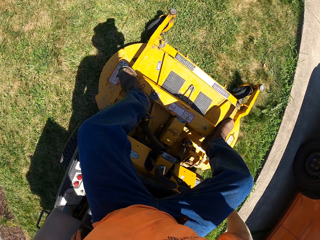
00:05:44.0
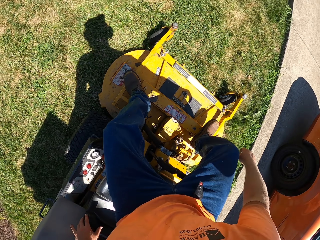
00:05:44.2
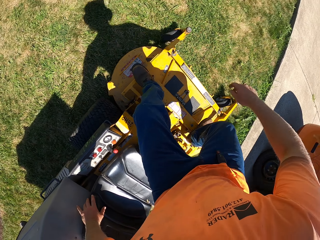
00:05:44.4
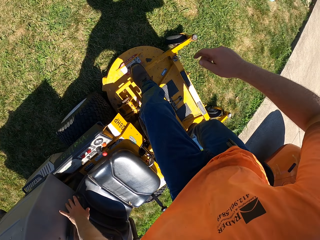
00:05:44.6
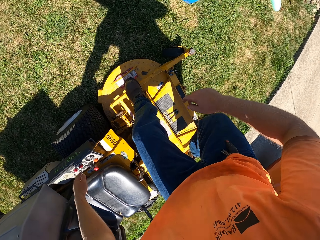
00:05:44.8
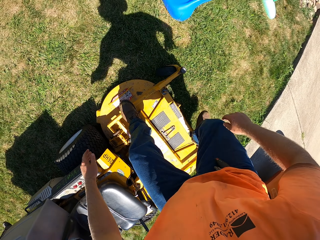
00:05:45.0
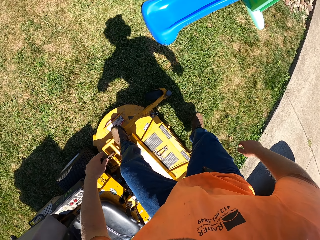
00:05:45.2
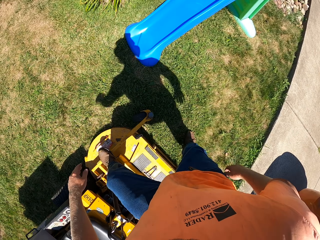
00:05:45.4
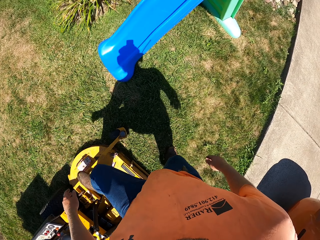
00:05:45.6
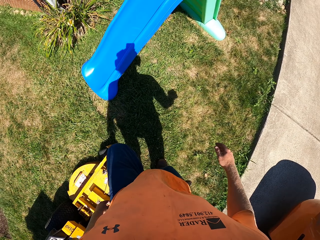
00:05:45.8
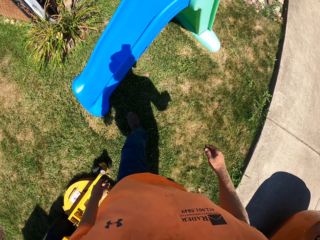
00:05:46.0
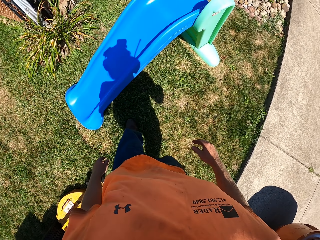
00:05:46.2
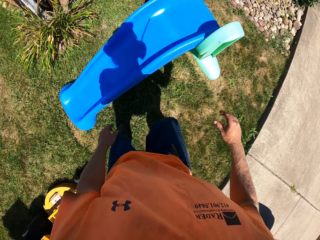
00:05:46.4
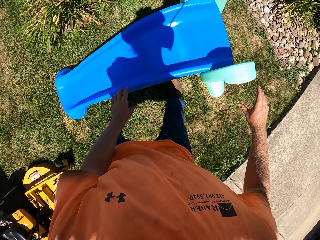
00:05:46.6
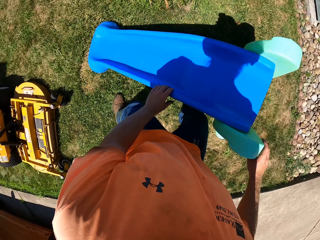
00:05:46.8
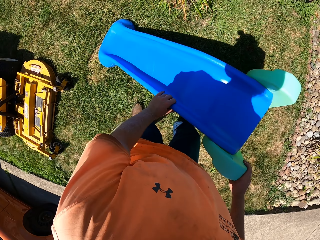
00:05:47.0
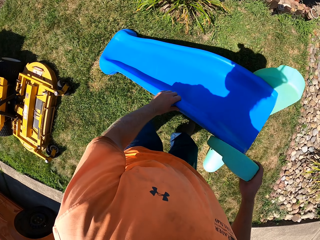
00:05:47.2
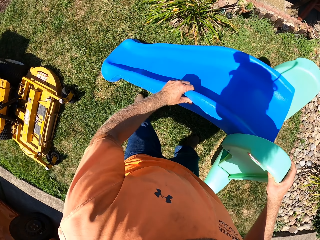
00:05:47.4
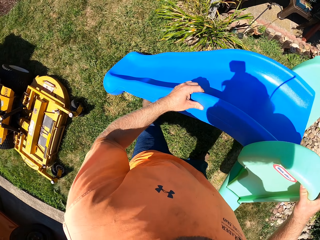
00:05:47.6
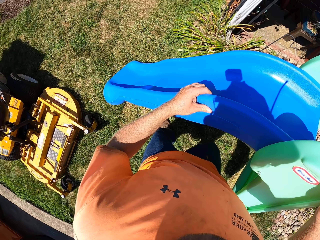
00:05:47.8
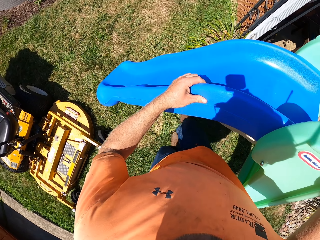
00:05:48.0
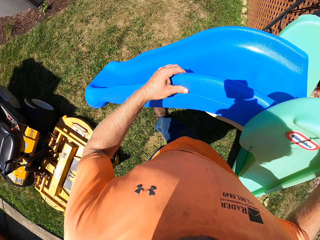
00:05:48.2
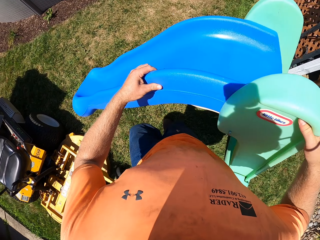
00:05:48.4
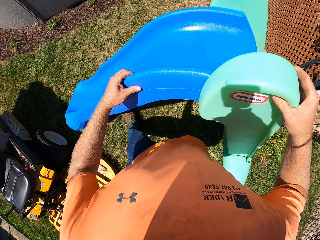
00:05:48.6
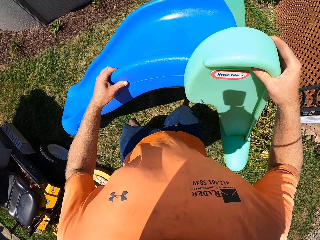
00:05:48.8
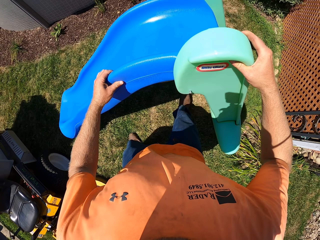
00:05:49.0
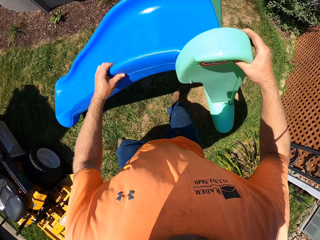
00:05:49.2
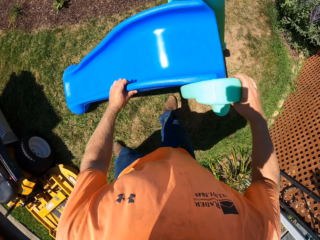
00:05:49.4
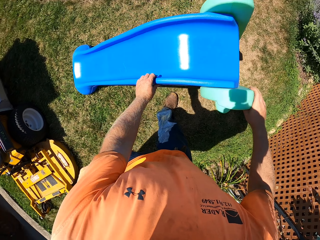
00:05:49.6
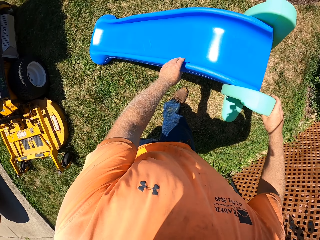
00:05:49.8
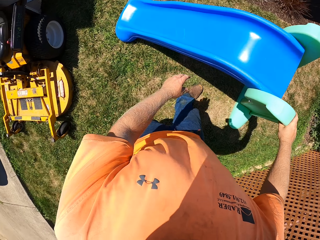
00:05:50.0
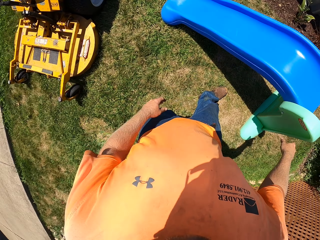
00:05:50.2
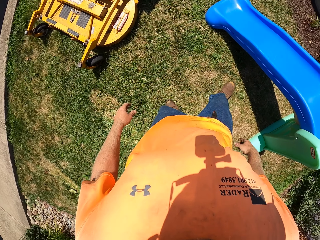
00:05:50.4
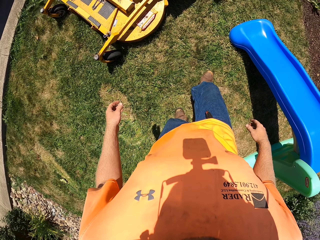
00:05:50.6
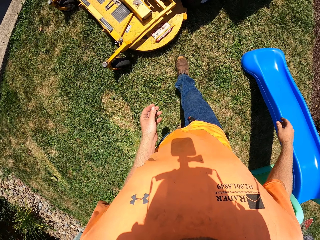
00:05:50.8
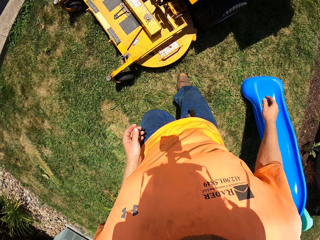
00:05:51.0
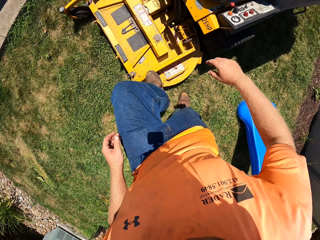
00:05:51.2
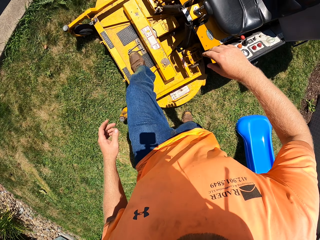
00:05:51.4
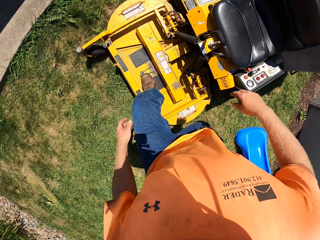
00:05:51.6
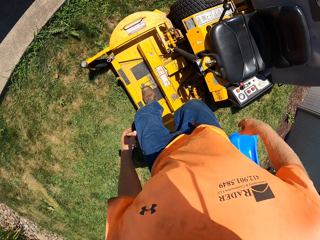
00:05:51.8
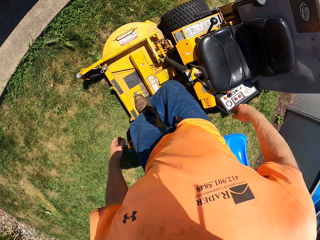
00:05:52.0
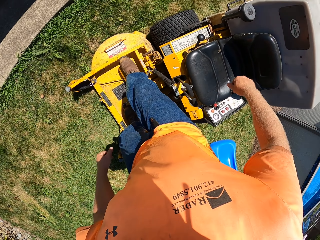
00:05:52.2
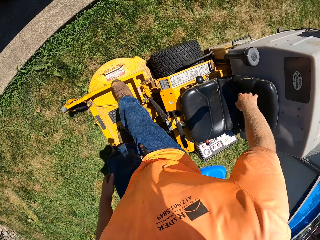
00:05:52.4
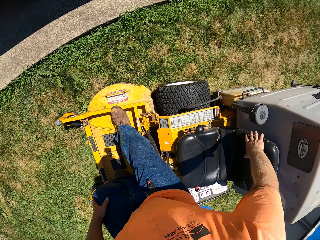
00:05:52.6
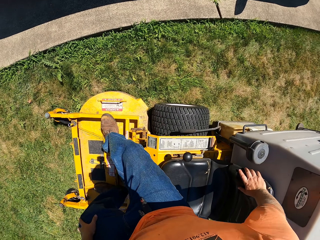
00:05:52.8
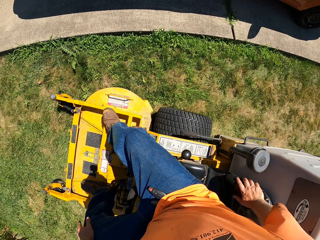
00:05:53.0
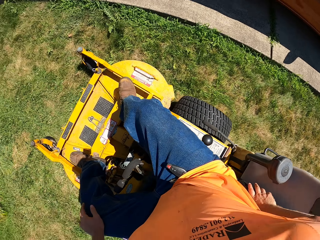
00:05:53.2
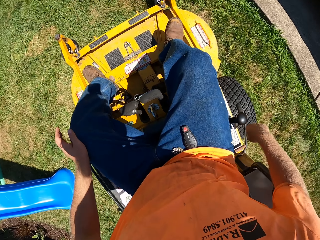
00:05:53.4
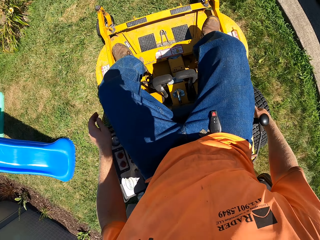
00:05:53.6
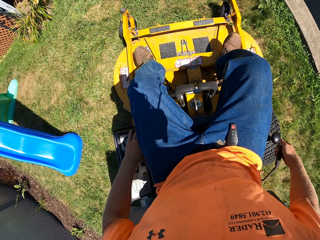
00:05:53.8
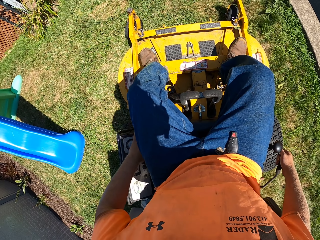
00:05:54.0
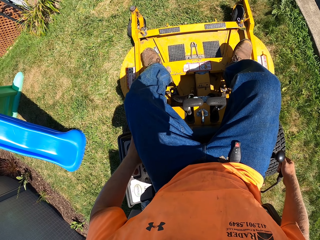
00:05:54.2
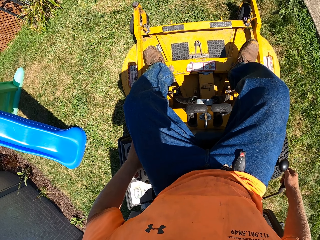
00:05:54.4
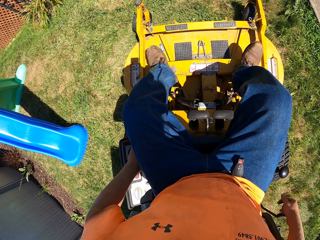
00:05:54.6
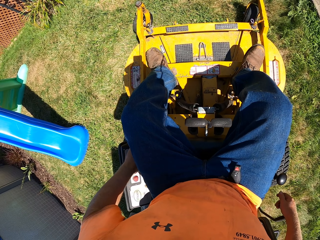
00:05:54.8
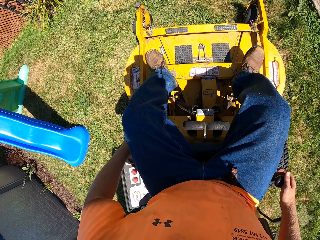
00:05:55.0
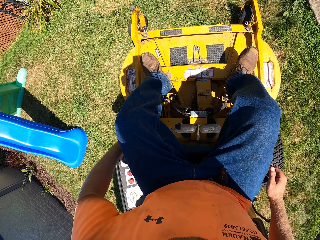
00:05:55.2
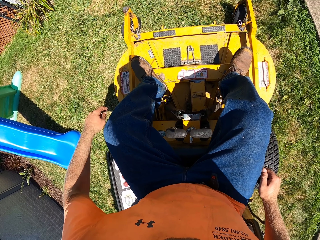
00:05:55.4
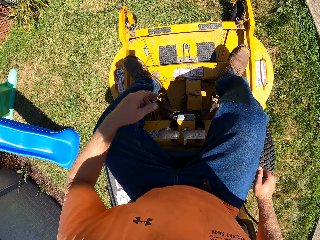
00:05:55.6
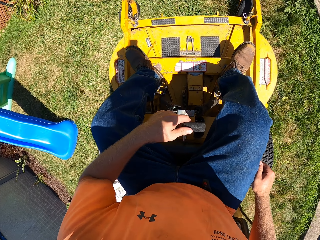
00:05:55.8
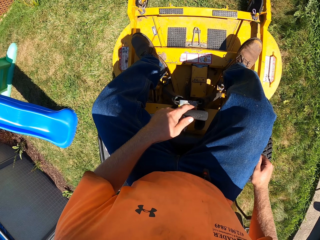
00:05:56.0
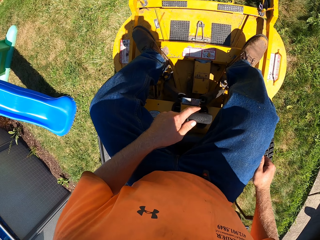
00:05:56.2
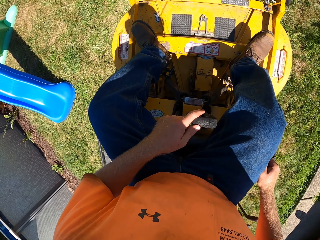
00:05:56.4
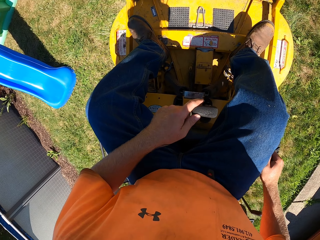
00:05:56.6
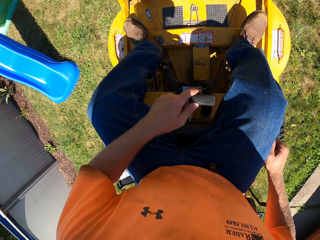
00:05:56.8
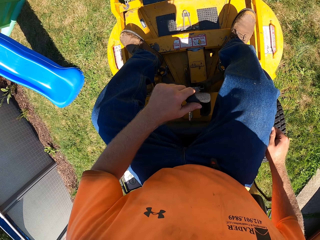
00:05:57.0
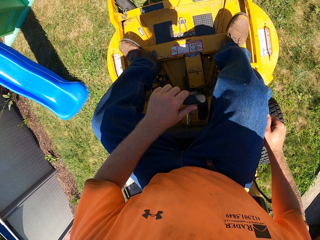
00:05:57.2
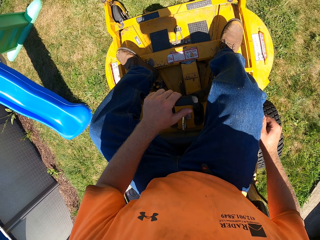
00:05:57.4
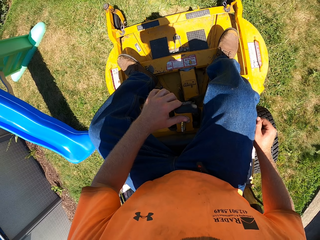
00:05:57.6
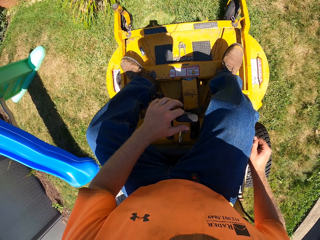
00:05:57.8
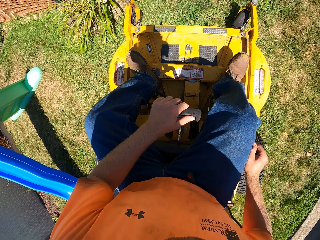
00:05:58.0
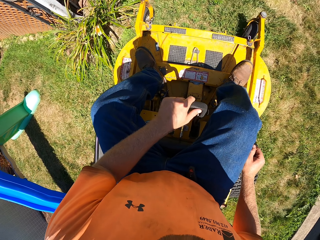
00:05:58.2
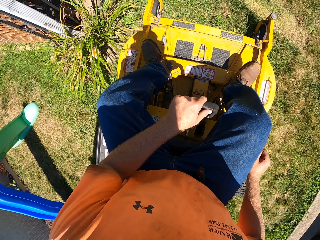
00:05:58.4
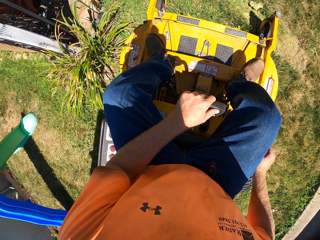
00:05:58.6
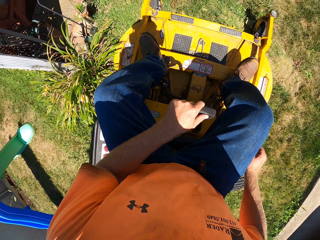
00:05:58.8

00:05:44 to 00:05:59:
The camera wearer alights from the riding mower. He carries a garden slide from the lawn with both hands. He places the garden slide on the lawn with both hands. He sits on the riding mower. He pulls the brake lever on the riding mower with his right hand. He operates the riding mower with his left hand on the power control. He places his right hand on the throttle control. He drives the riding mower on the lawn with his left hand on the steering lever. He drives the riding mower on the lawn with his right hand on the throttle control. He holds the steering with his left hand.

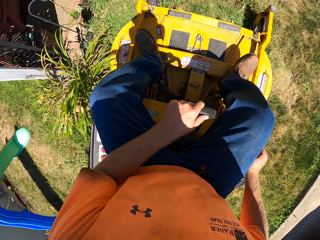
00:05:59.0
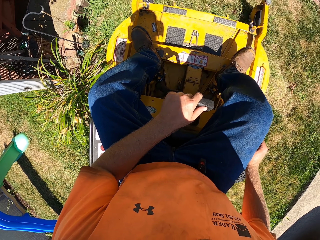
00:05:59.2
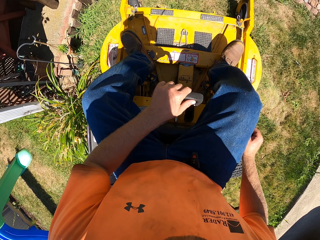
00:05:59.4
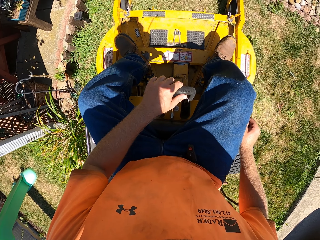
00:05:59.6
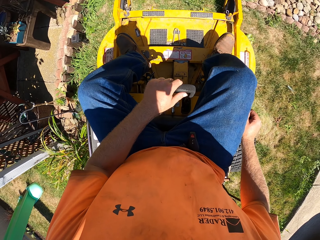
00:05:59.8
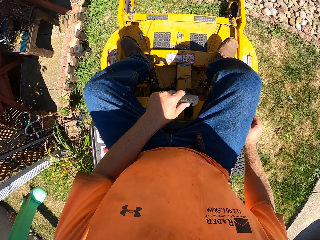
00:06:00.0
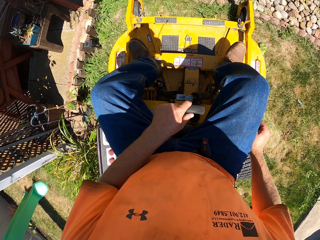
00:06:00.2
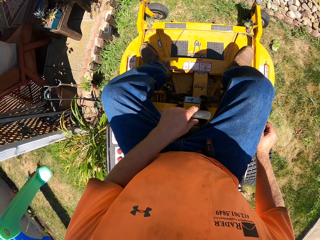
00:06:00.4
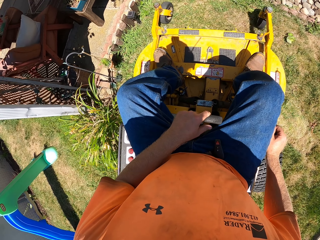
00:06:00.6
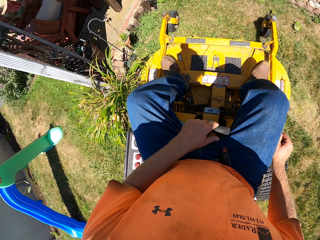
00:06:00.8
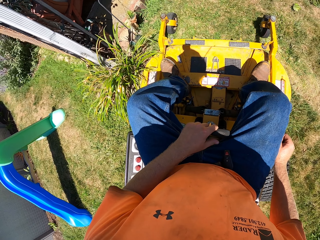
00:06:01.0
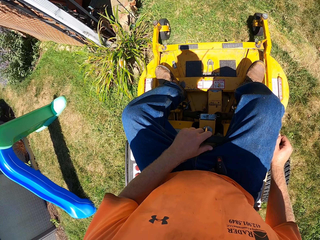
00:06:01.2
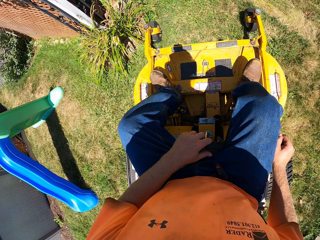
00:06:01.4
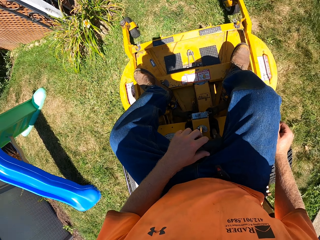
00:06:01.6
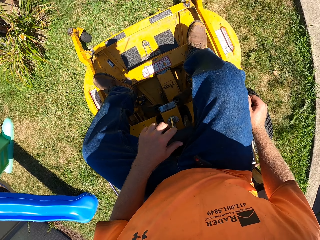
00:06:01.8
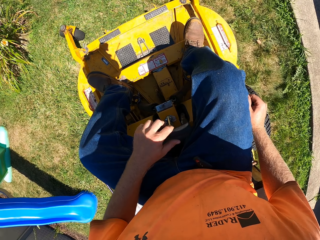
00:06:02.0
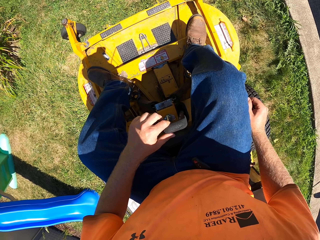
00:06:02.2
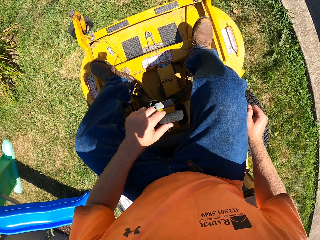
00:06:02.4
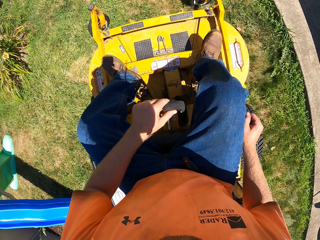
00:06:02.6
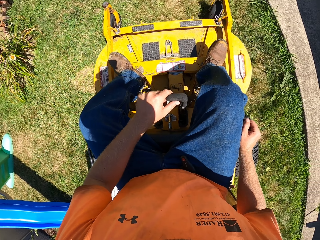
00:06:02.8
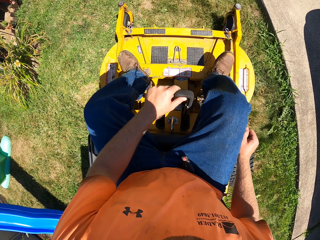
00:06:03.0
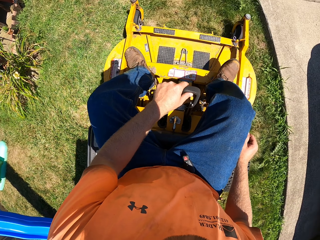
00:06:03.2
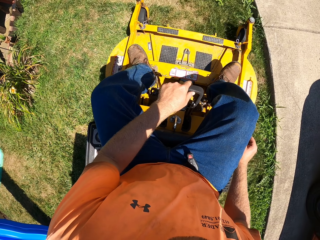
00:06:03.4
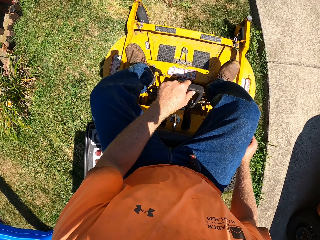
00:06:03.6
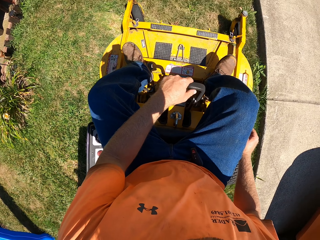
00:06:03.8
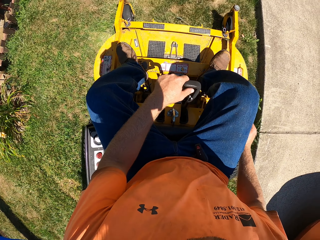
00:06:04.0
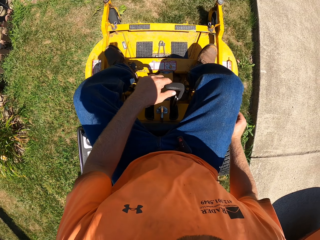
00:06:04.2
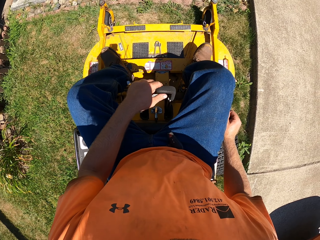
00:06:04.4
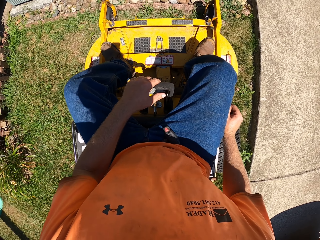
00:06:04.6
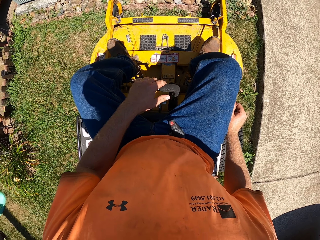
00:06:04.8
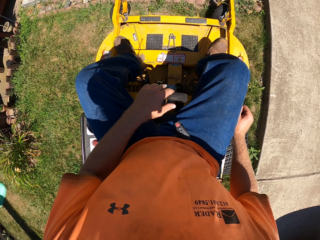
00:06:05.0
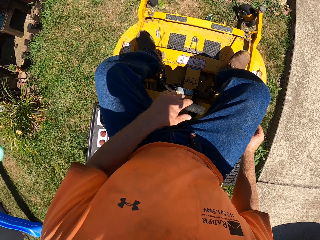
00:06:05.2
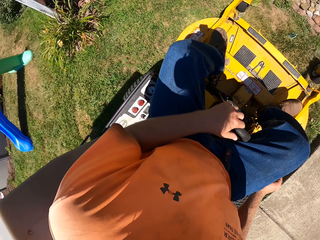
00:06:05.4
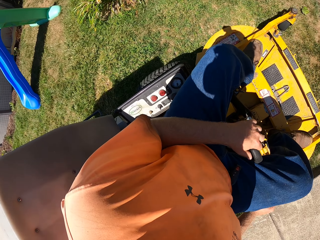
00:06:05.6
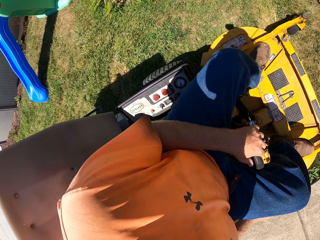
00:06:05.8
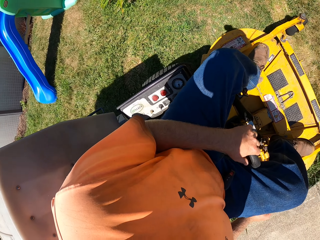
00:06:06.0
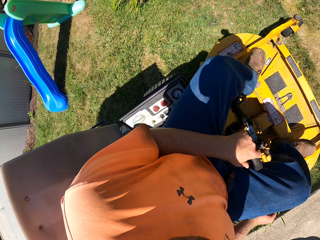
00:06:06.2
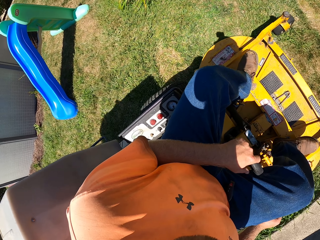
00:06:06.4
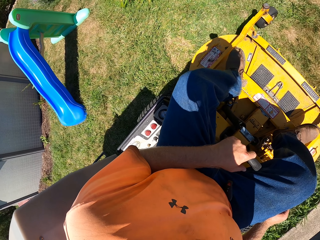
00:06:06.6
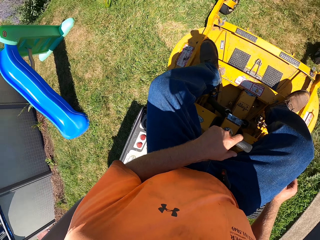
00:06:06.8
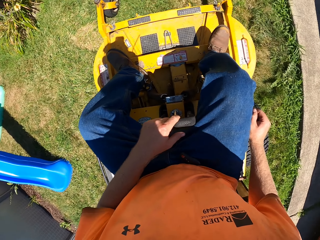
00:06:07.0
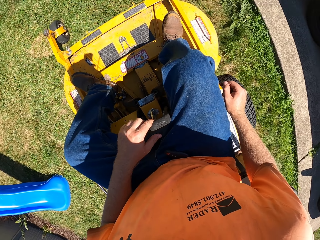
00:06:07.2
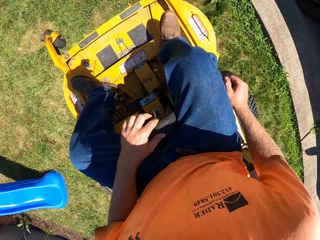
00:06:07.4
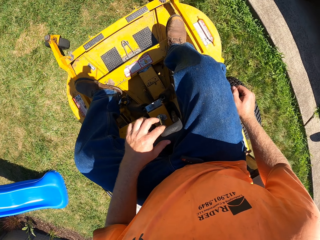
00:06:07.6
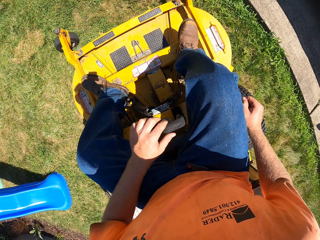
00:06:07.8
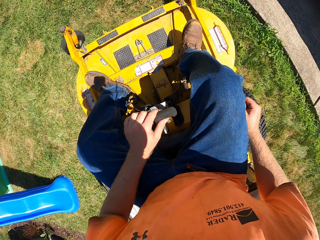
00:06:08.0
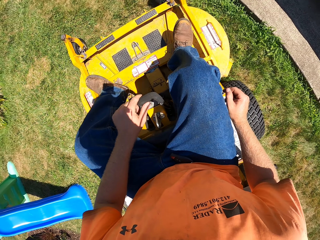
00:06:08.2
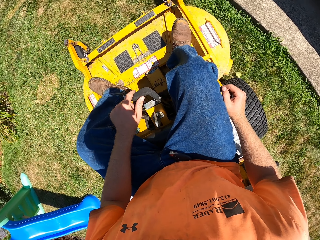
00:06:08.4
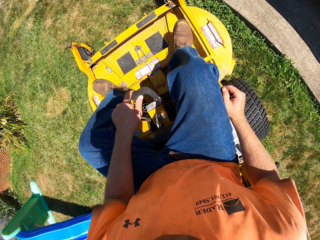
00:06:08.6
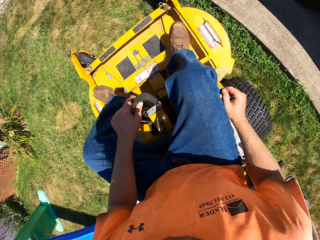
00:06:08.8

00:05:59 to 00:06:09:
The camera wearer drives the lawn. They reverse the lawn. They drive the lawn. They reverse the lawn.
